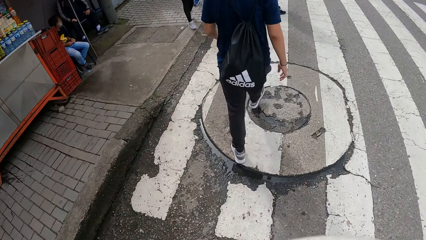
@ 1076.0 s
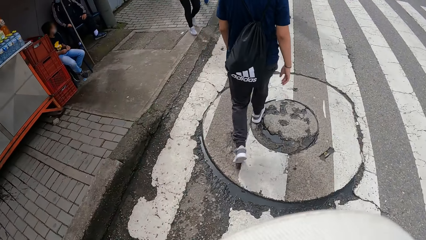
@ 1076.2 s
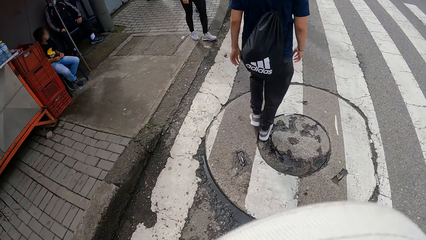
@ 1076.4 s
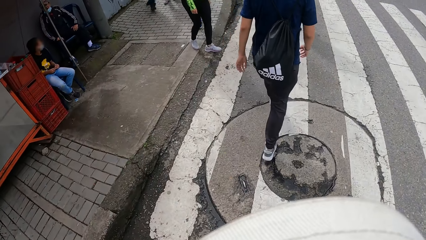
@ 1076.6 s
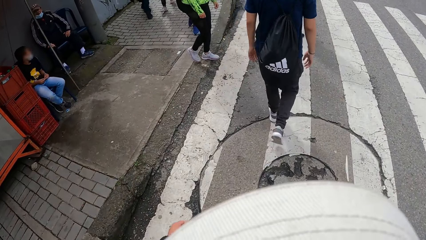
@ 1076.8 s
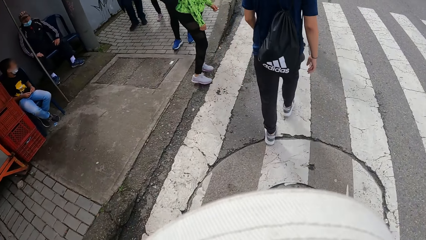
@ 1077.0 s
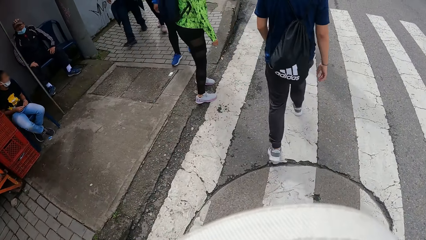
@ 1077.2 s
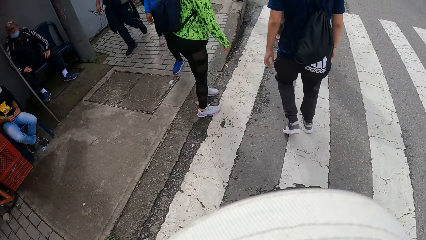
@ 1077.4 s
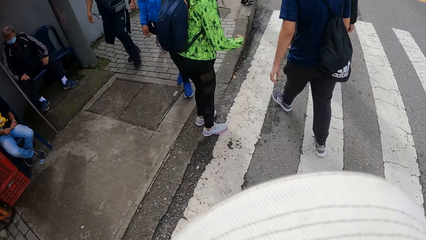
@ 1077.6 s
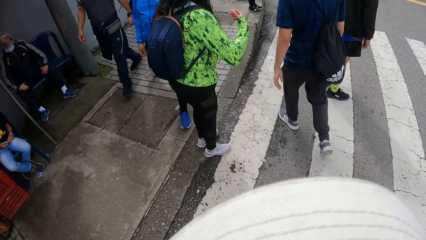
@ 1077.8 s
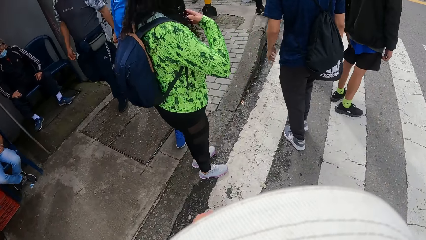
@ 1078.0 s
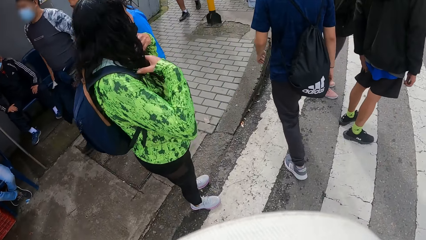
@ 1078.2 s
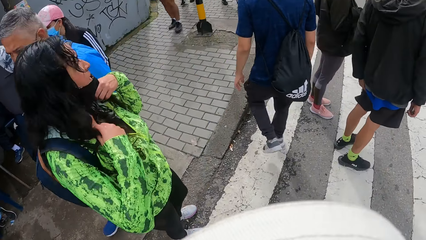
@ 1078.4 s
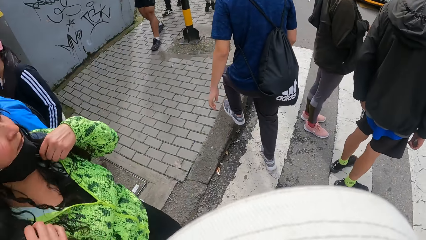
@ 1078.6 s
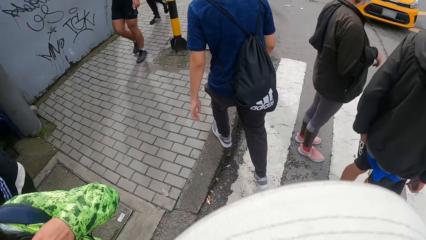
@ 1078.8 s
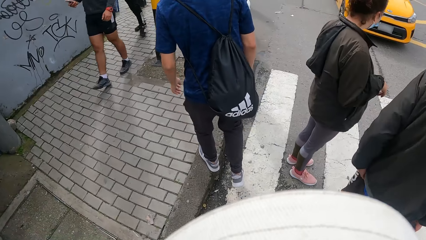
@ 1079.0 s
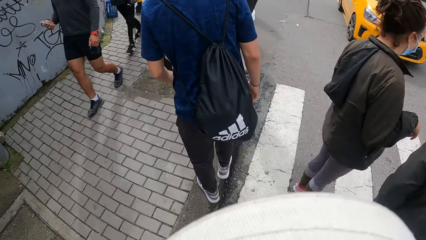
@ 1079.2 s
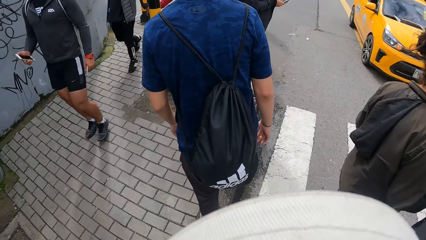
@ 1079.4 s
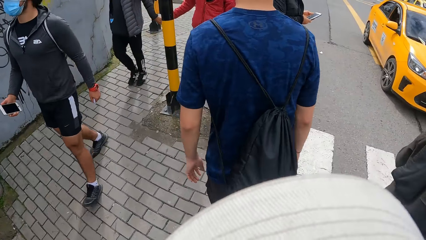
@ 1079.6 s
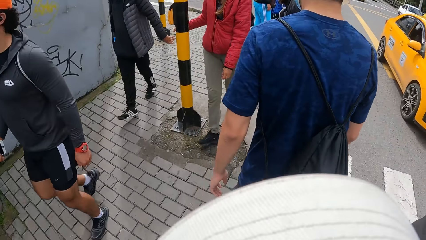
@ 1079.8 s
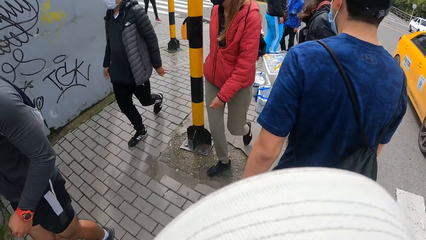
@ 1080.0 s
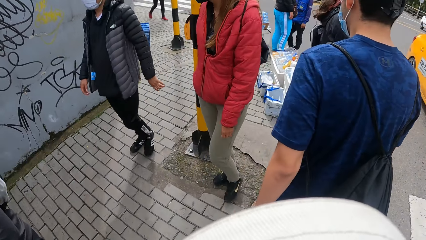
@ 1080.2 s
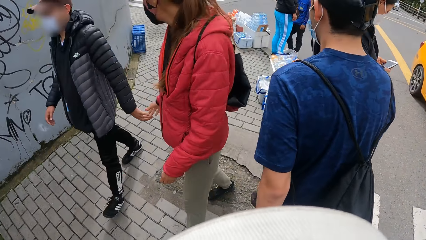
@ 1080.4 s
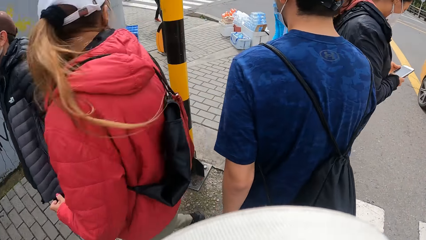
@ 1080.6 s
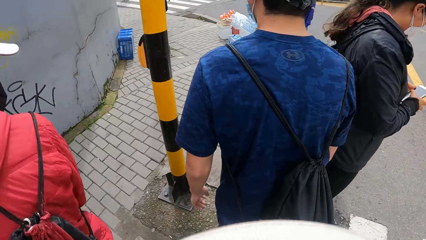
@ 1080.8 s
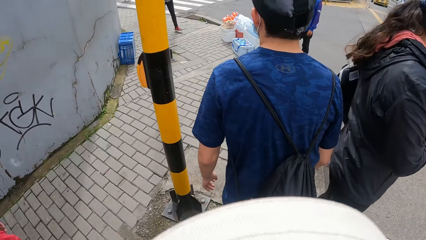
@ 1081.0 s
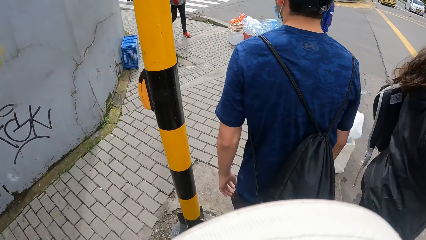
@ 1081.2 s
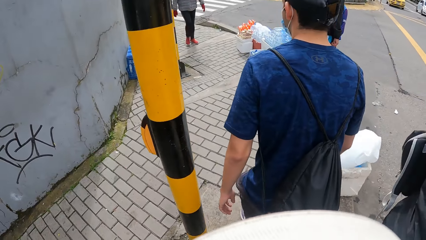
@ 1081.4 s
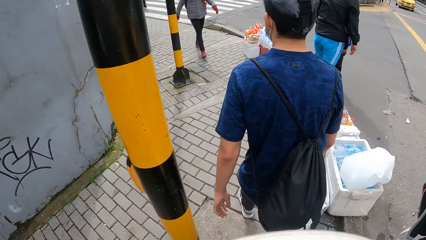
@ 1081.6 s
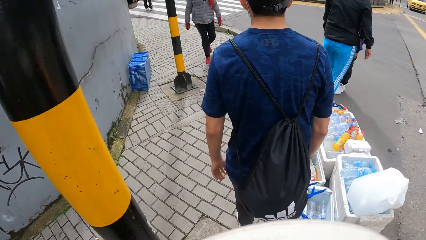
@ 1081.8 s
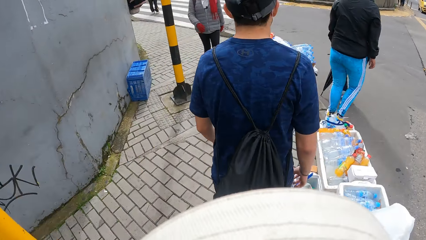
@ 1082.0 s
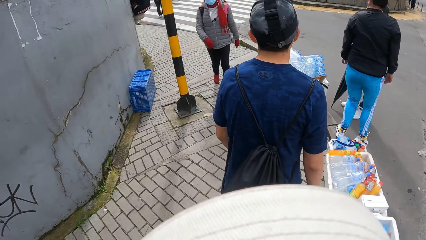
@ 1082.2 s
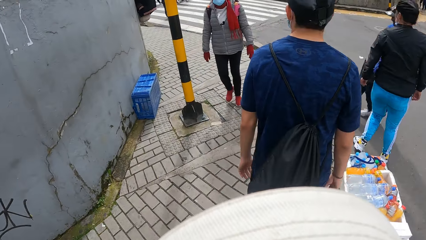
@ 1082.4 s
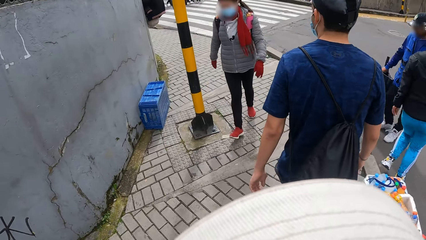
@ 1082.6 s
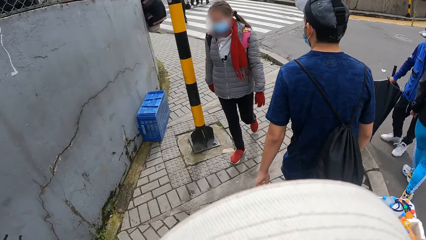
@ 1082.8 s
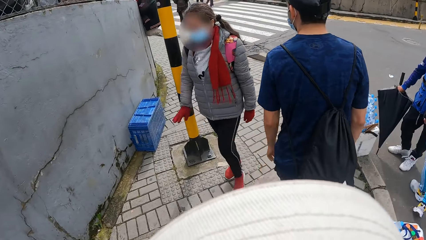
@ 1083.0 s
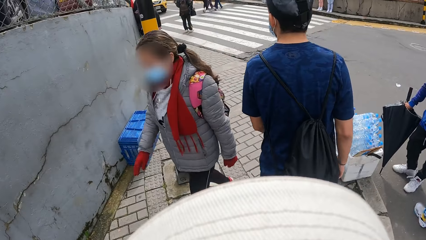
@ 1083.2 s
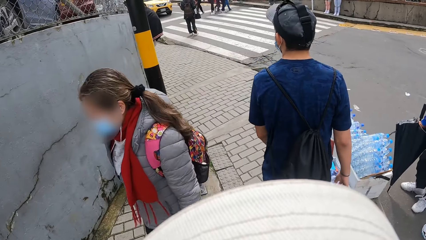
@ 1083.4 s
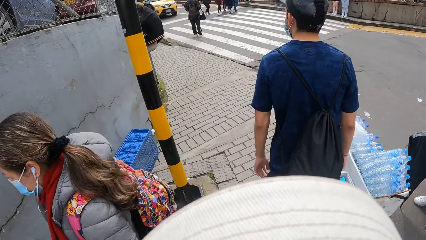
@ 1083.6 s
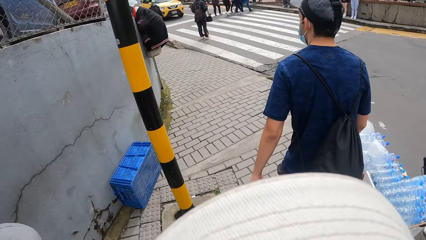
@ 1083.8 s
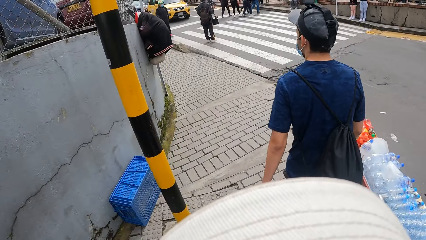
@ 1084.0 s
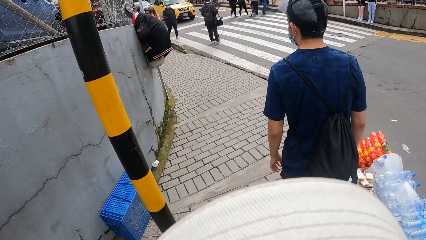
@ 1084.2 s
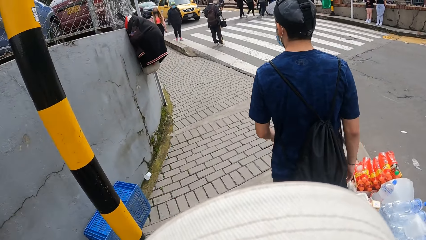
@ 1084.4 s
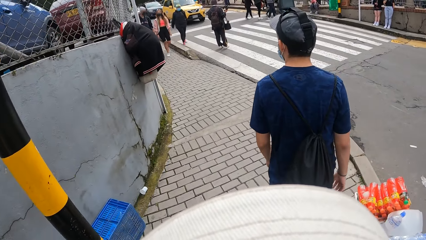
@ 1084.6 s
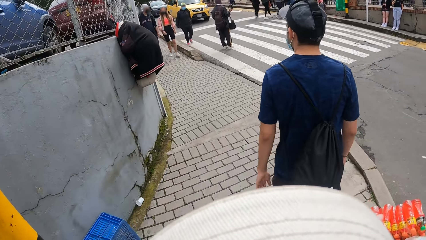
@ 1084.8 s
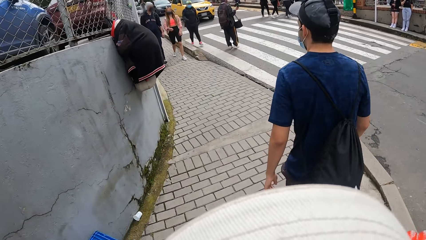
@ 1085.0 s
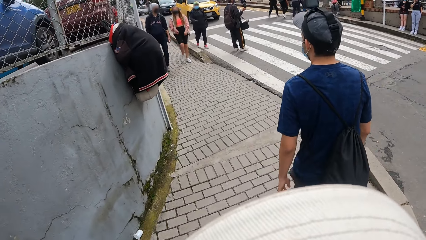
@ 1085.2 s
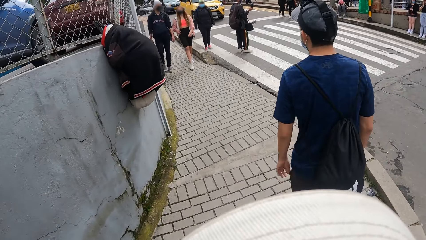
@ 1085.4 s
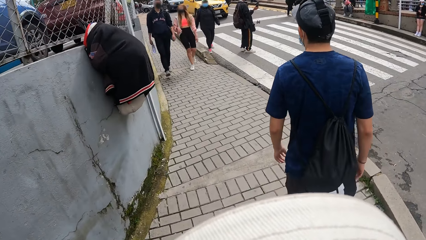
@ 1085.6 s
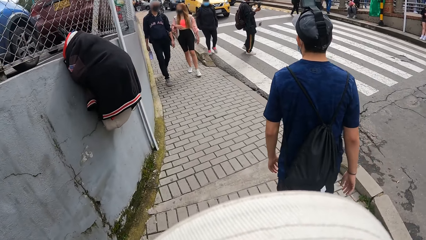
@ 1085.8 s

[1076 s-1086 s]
The camera wearer swings a hand. They walk on the pathway.

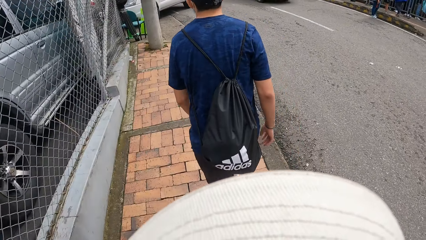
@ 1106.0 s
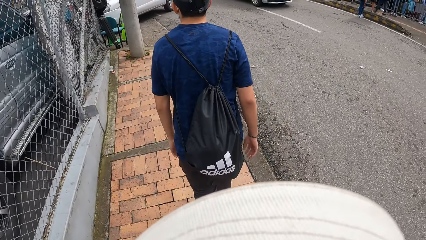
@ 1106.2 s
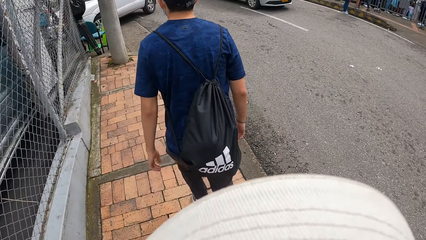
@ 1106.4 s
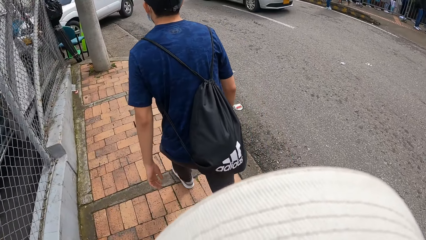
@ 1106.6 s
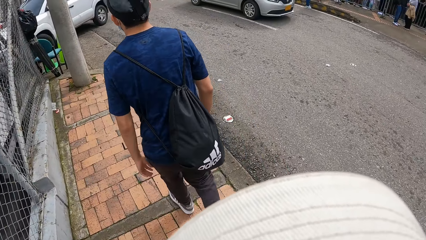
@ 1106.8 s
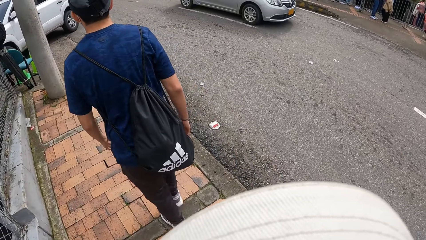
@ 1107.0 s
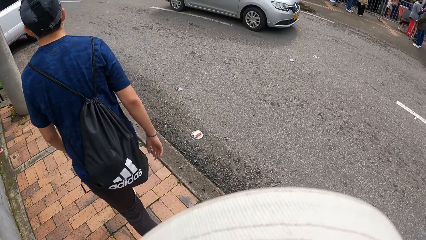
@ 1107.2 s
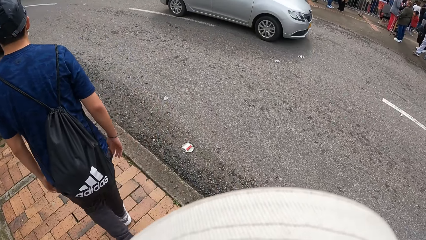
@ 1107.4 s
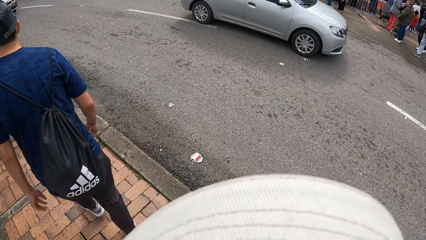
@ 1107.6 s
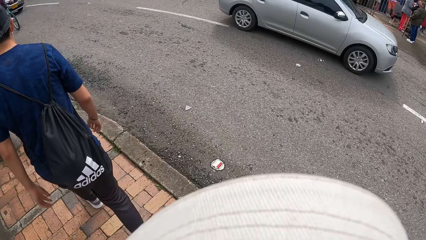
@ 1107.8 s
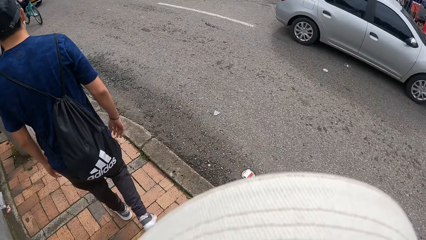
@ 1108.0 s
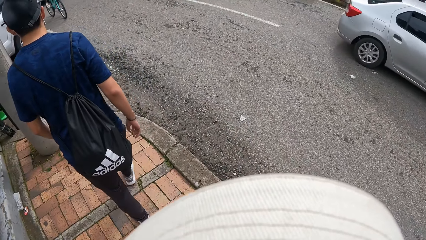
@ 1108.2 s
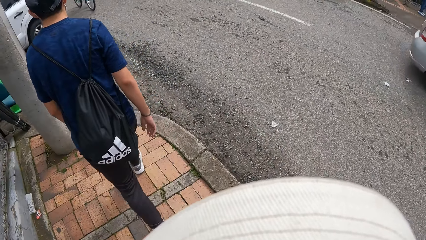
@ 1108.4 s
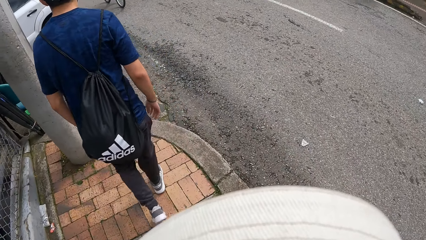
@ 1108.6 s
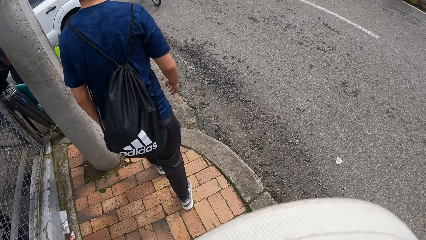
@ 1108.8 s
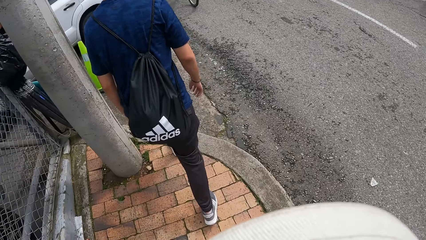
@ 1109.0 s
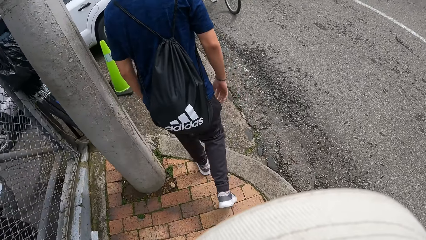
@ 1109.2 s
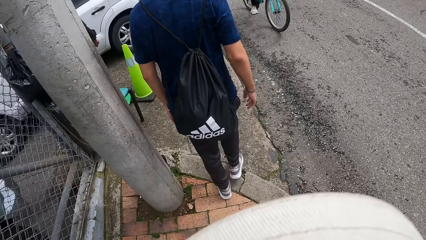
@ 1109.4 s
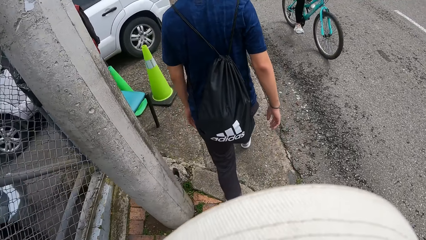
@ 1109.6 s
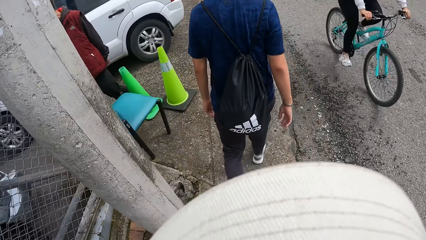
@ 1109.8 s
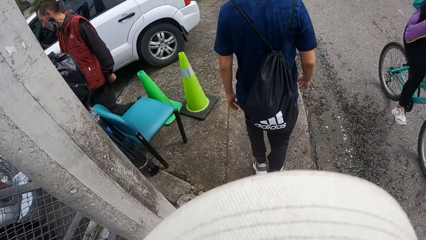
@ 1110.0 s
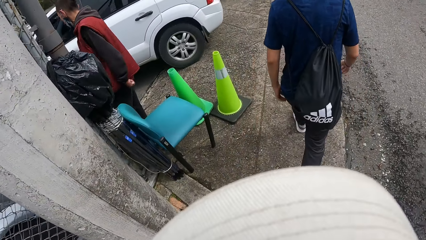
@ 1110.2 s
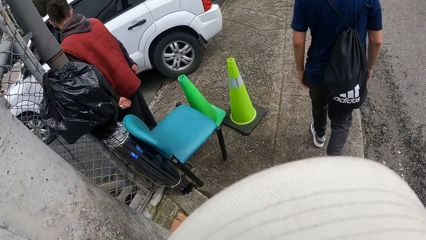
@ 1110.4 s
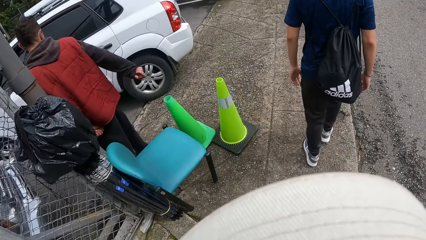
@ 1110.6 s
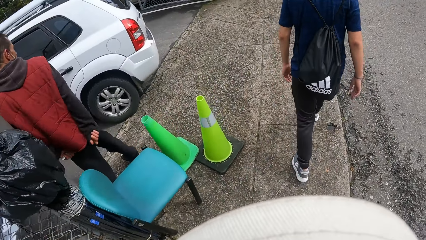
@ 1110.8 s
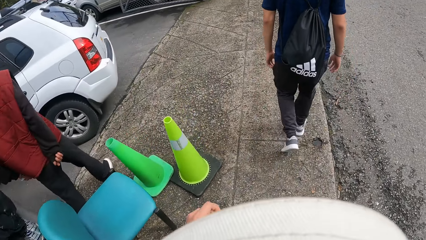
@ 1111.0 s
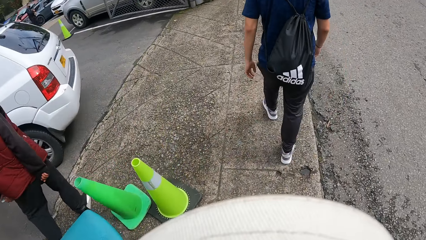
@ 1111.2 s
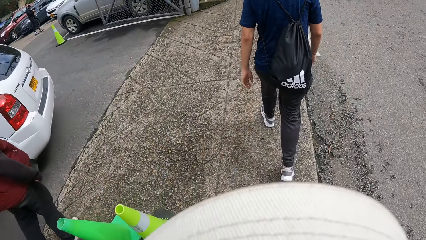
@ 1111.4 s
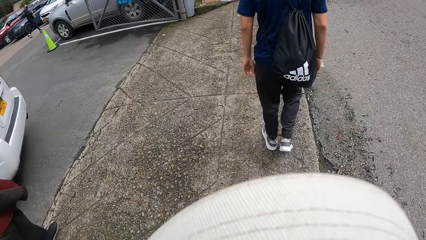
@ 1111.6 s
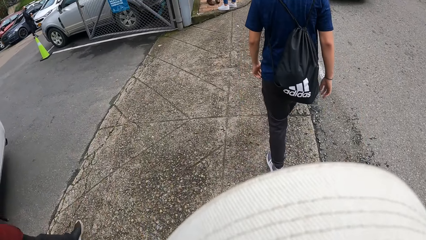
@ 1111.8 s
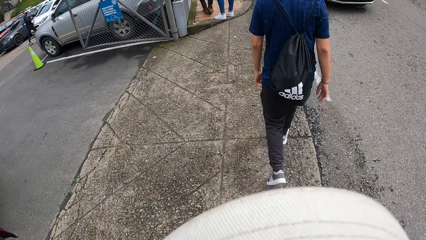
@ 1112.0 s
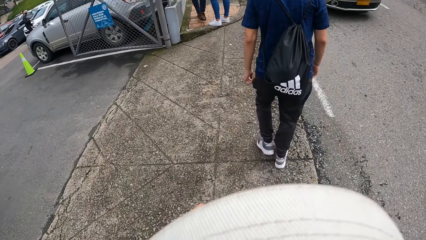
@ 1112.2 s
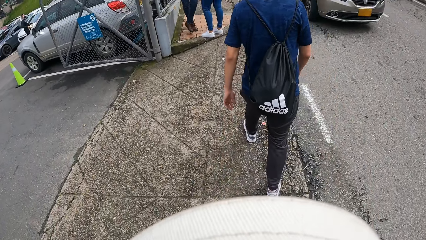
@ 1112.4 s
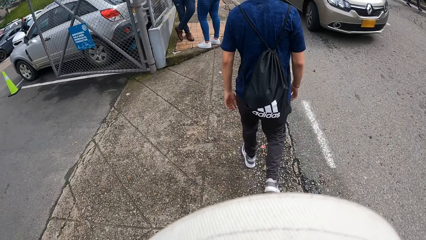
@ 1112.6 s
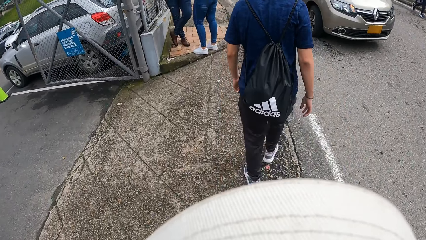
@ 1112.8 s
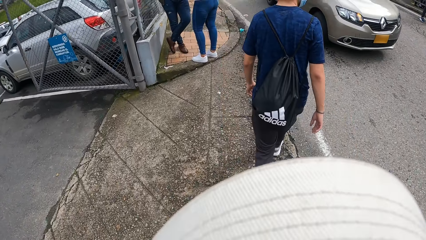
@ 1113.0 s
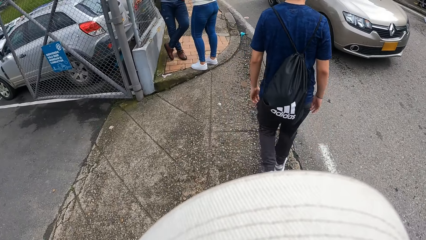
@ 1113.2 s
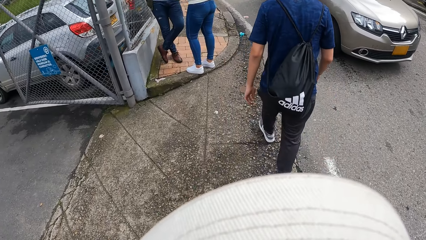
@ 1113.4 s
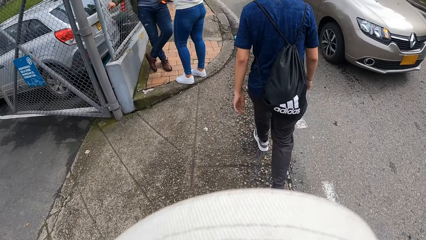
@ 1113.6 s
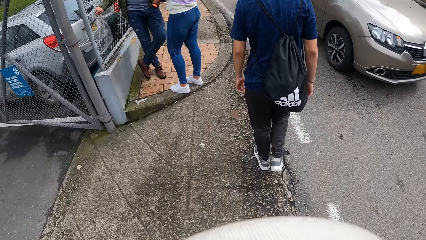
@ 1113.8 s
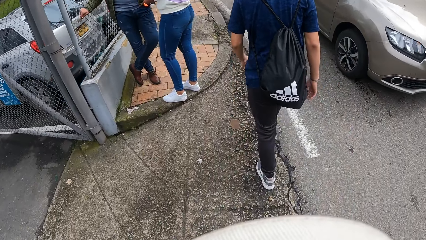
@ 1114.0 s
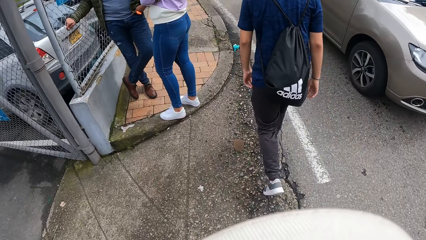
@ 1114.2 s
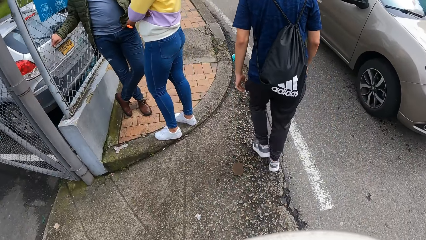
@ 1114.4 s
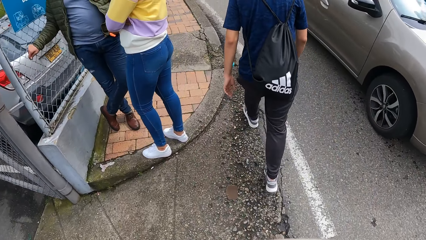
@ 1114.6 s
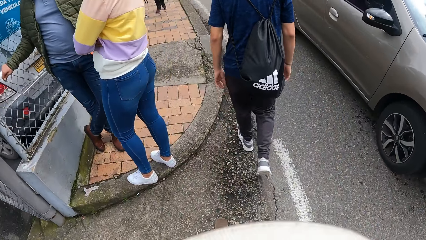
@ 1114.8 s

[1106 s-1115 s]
The camera wearer looks to the right. They walk on a road.
